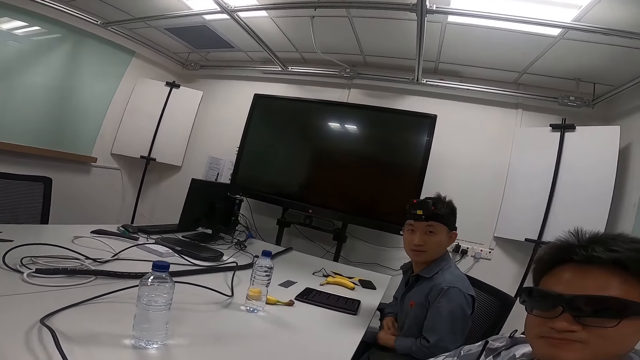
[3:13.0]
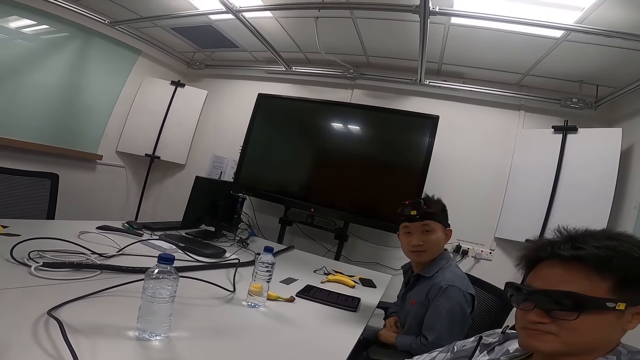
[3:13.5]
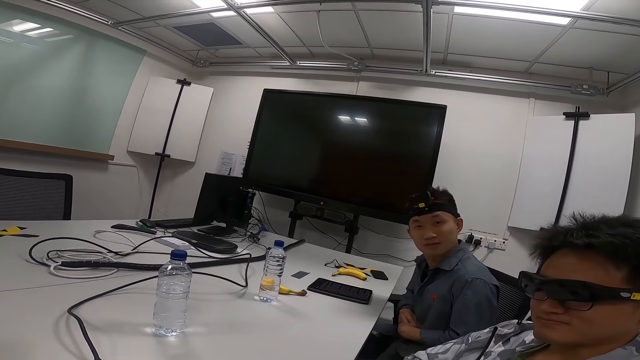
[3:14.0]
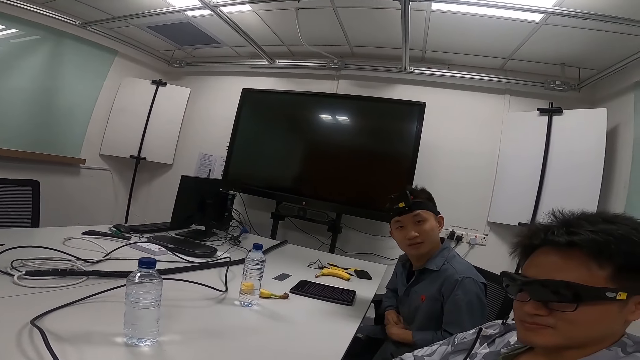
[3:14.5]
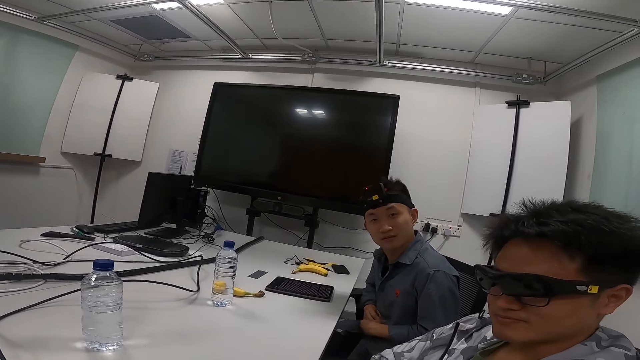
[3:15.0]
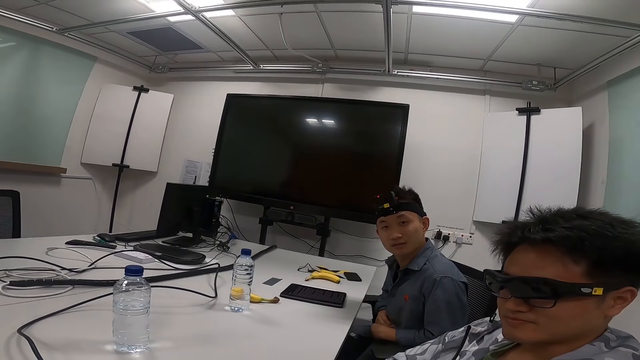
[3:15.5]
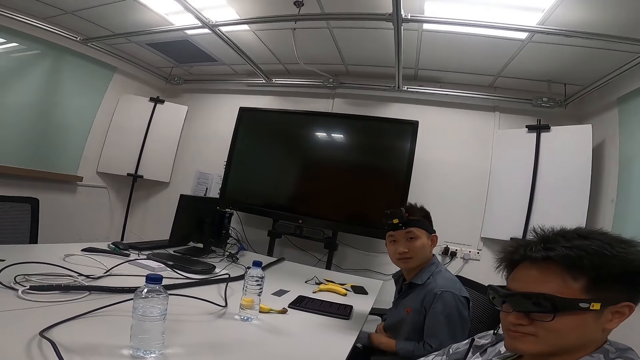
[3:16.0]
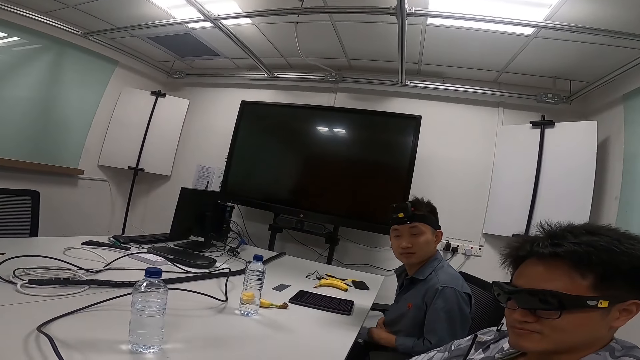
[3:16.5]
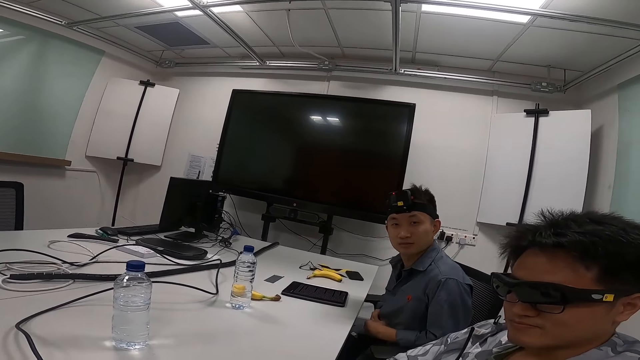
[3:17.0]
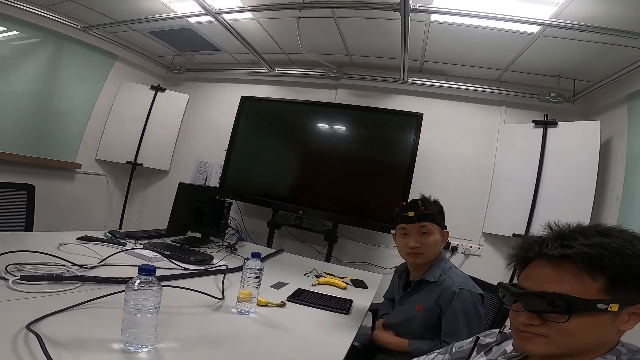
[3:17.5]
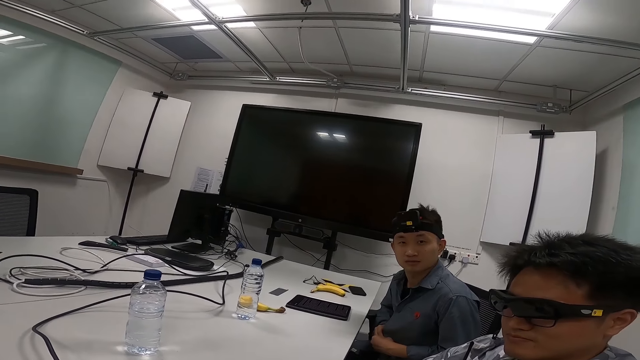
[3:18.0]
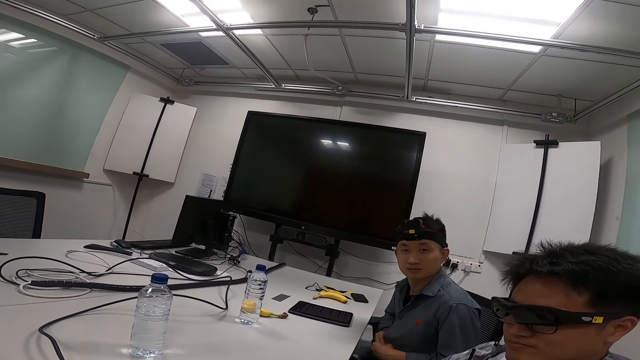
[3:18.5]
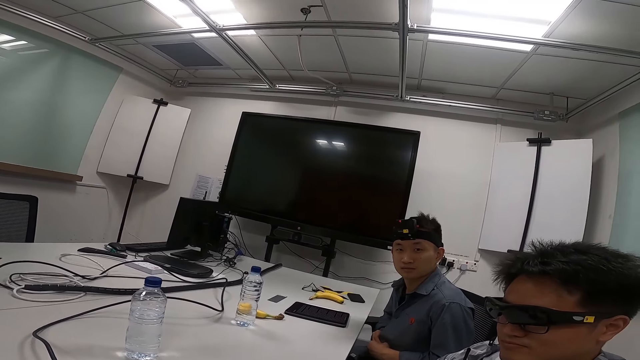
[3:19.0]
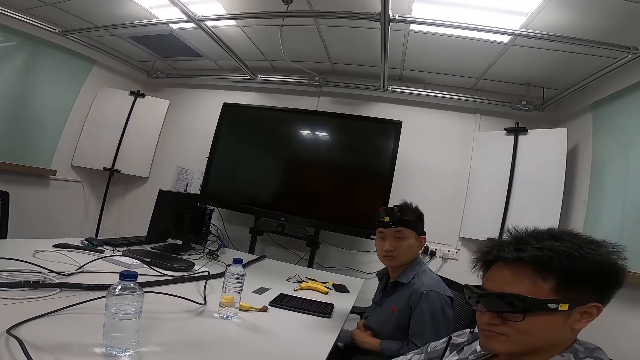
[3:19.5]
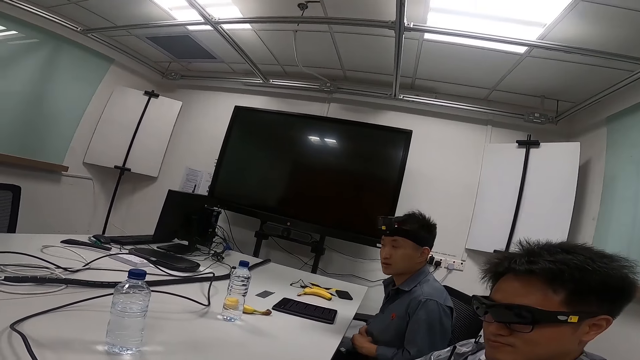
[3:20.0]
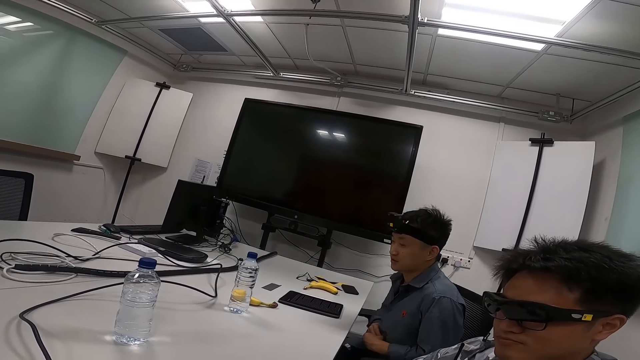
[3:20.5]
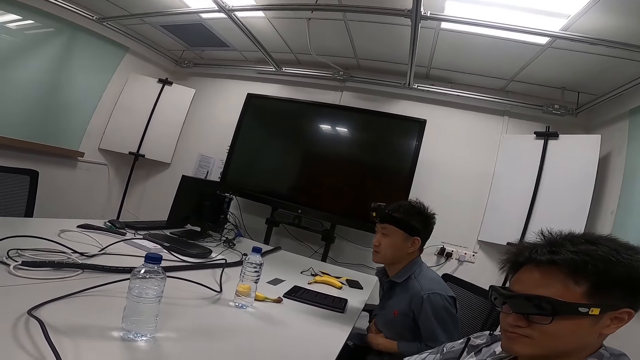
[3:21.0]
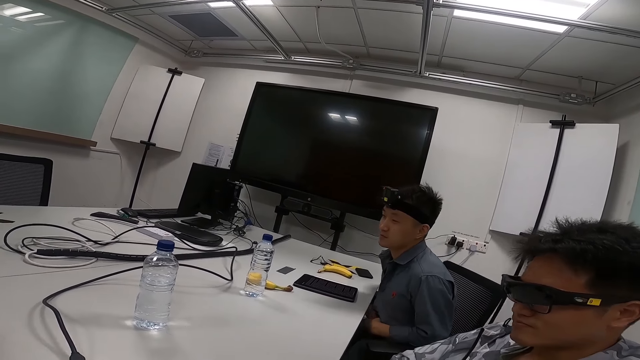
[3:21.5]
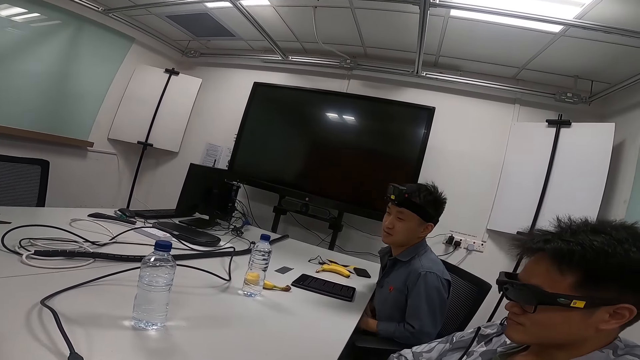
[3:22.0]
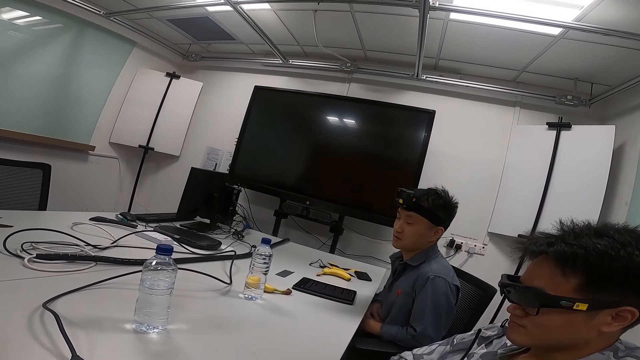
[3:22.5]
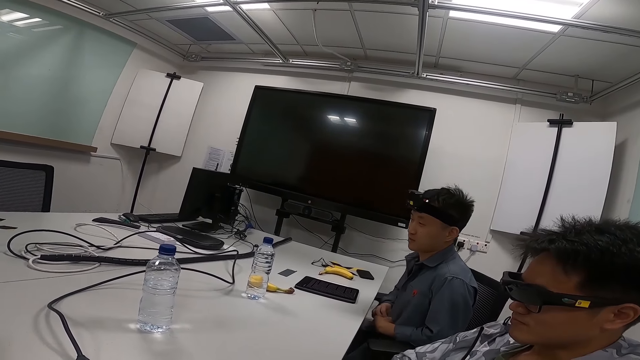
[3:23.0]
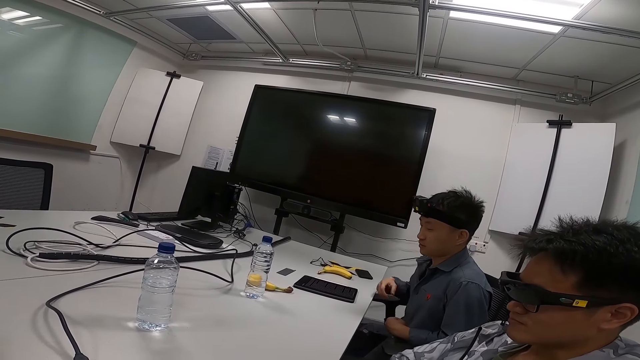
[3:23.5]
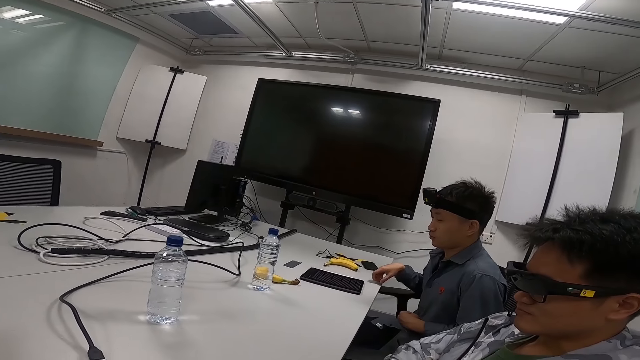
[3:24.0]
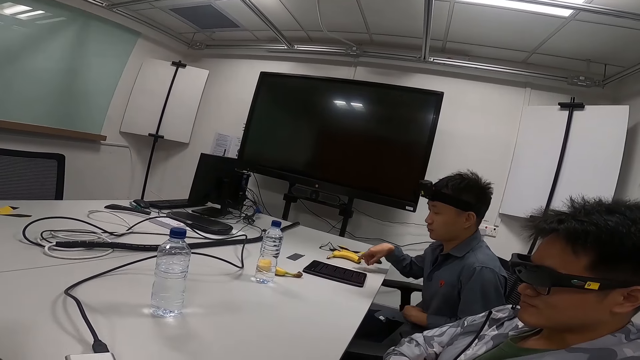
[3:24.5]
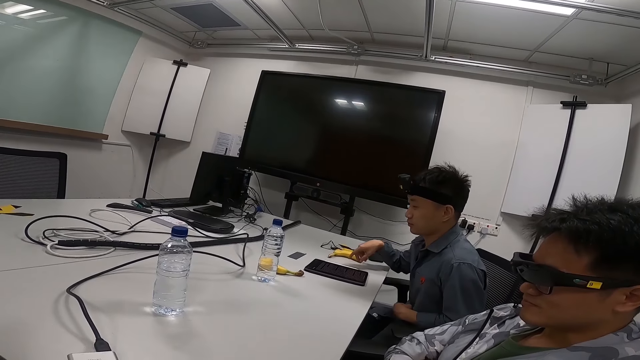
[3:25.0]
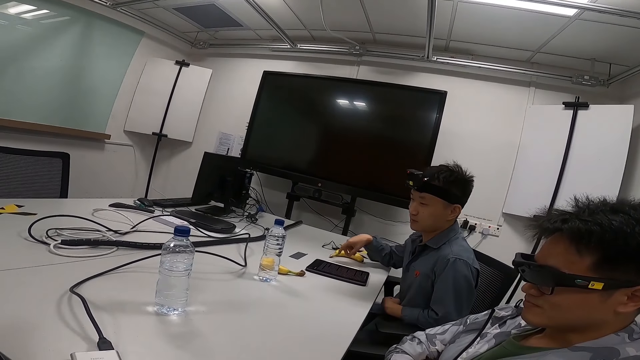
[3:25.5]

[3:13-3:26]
The camera wearer is asking a question. Someone is responding.

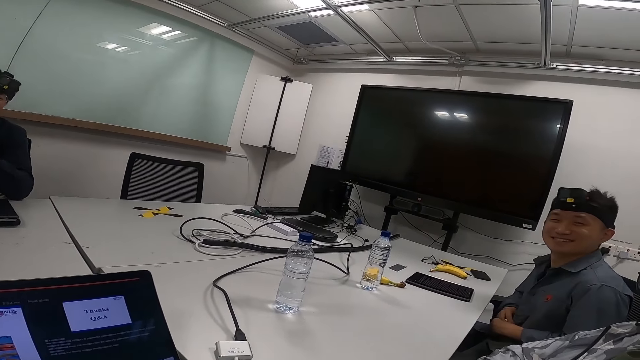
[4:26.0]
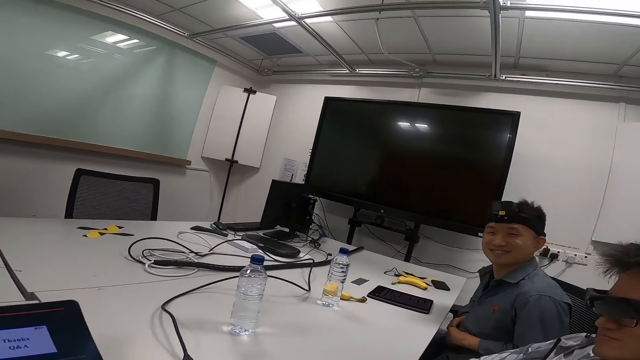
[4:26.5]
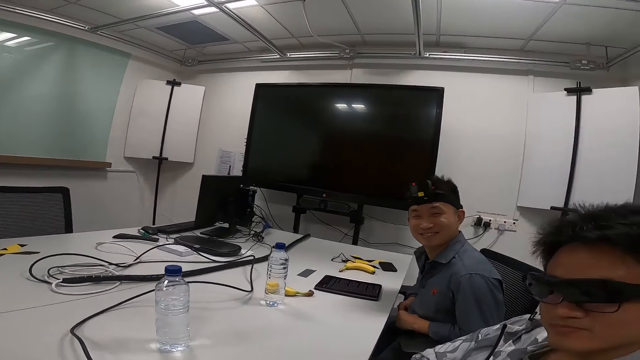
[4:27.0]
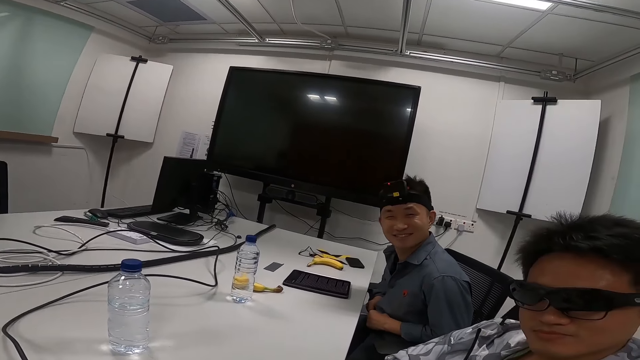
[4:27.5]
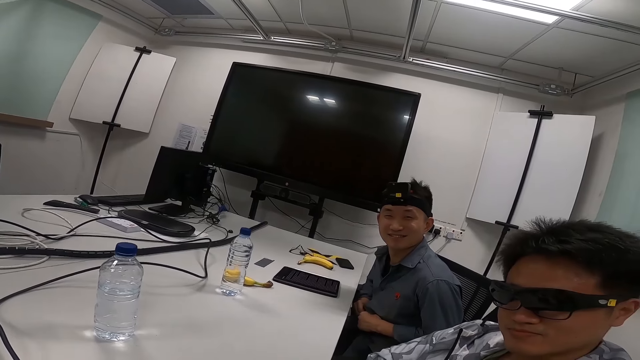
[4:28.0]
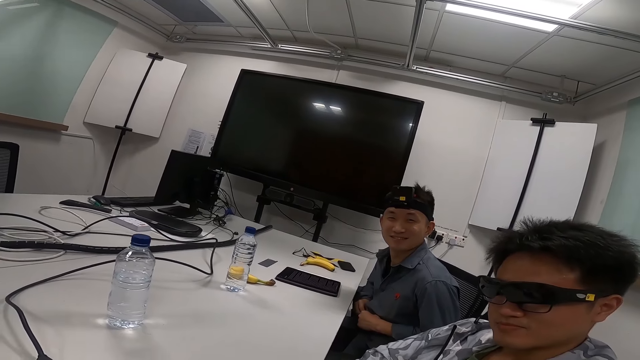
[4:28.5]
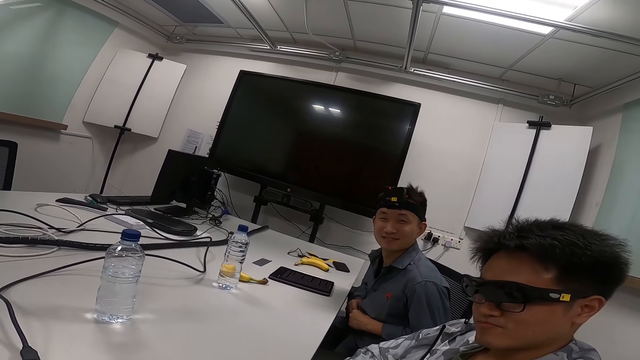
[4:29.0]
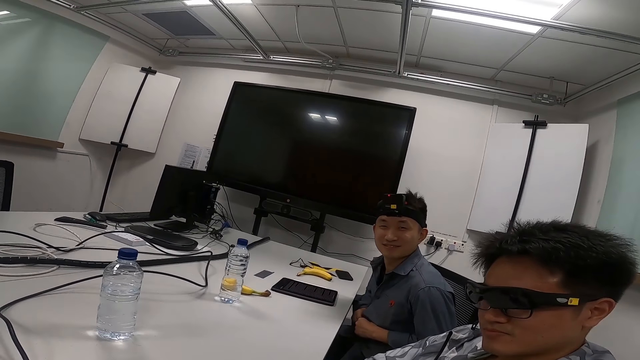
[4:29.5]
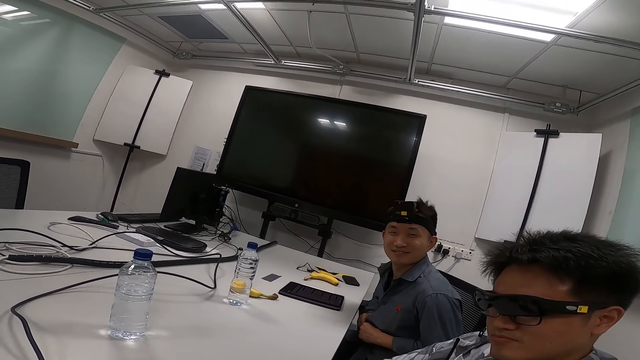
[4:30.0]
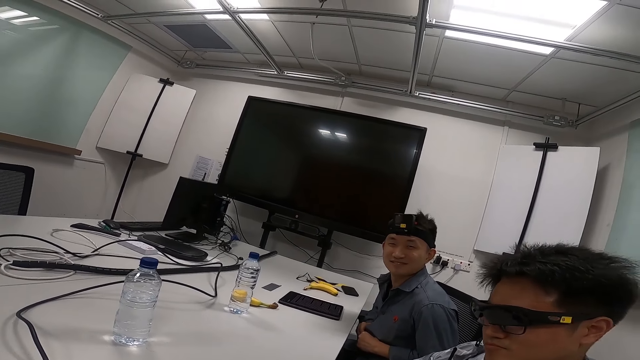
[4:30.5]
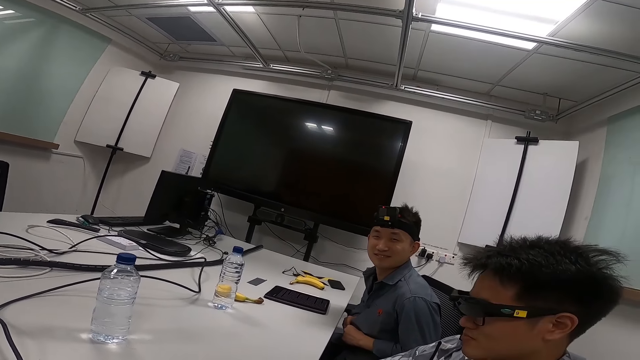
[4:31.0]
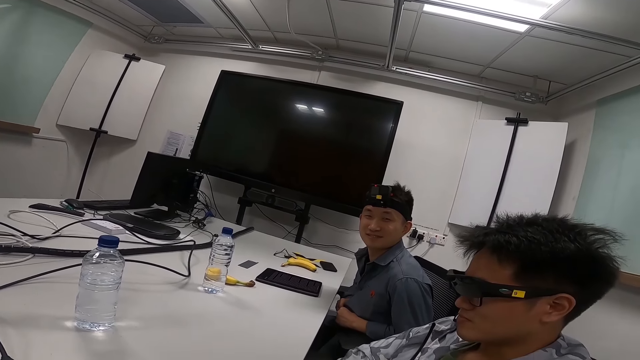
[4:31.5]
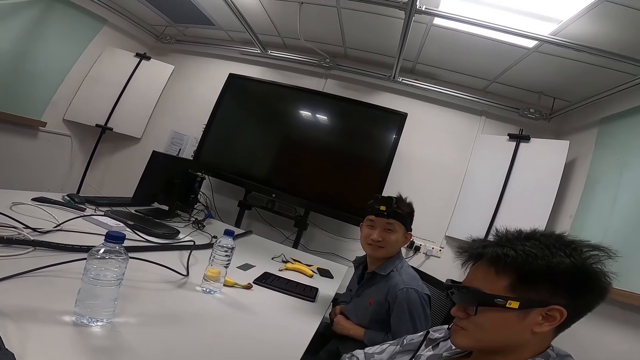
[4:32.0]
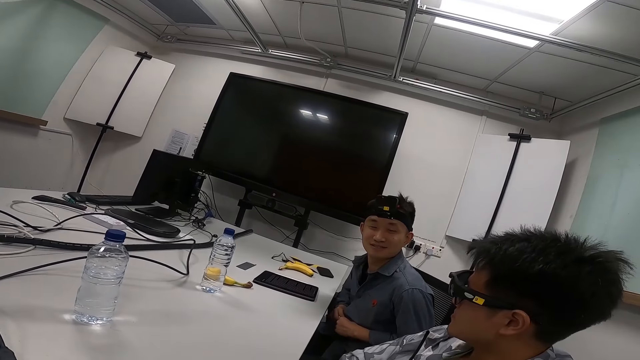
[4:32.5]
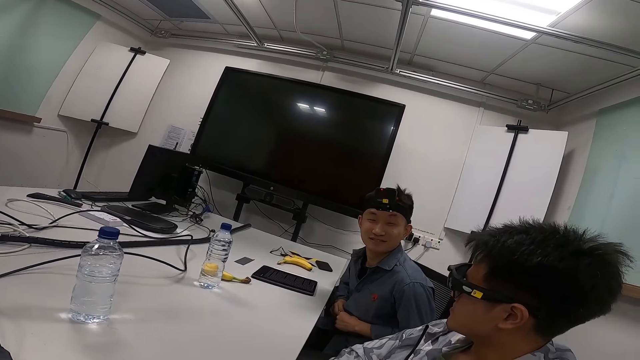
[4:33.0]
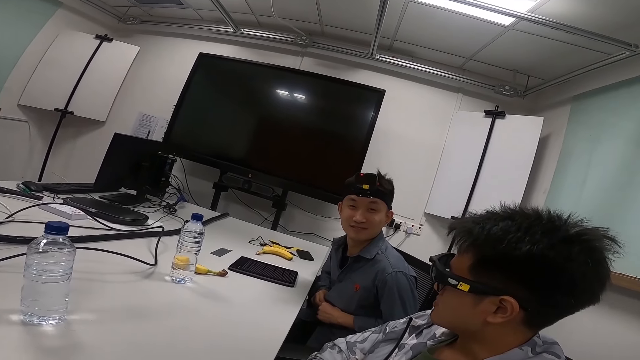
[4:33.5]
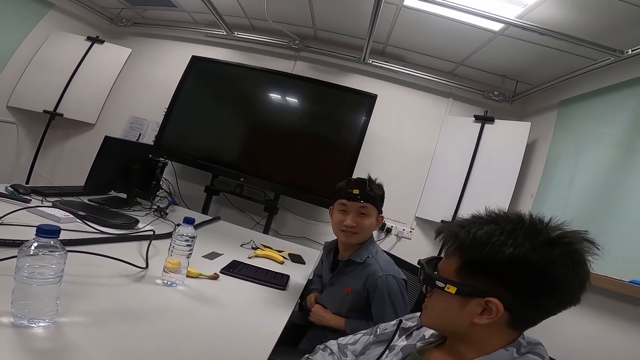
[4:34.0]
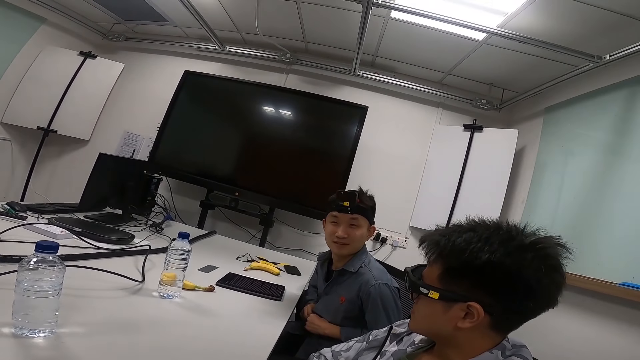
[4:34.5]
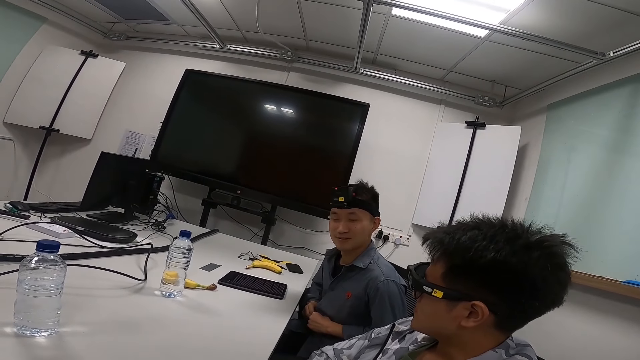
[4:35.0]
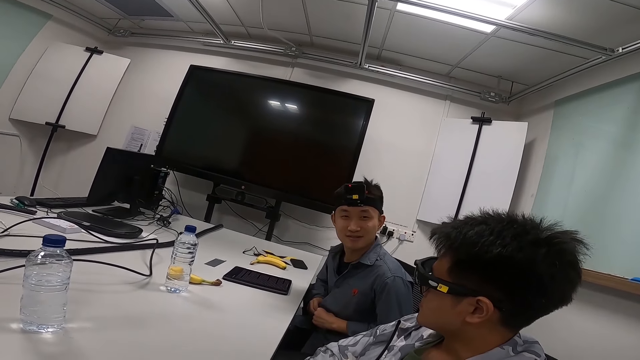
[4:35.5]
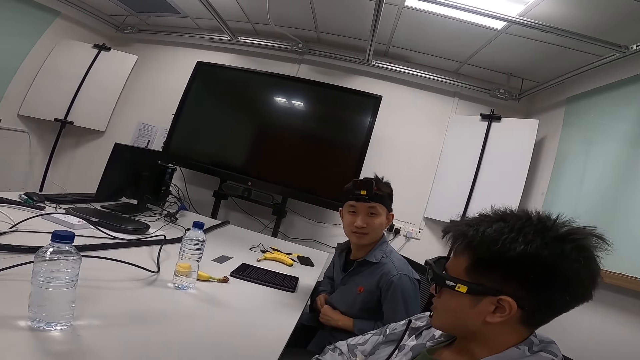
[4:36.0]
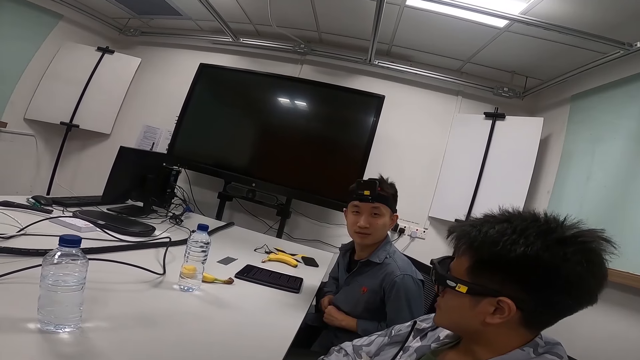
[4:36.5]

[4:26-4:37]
The camera wearer is asking questions.
